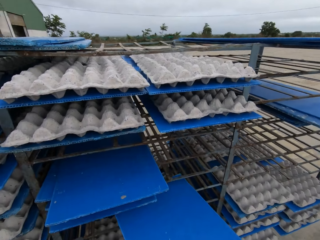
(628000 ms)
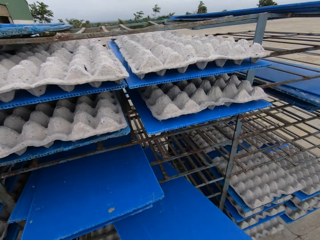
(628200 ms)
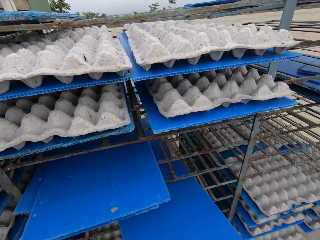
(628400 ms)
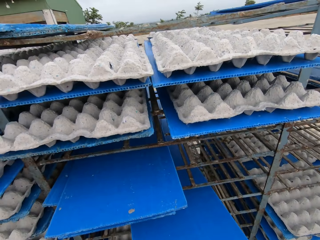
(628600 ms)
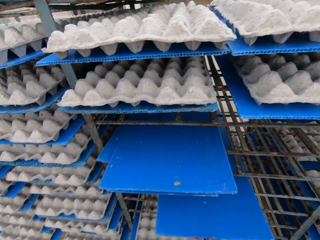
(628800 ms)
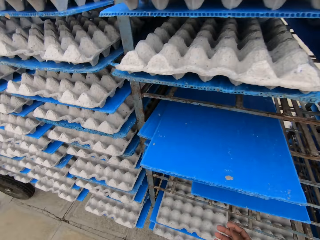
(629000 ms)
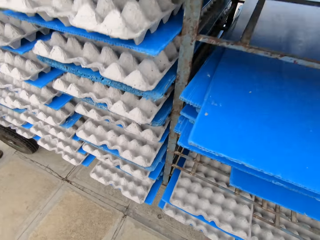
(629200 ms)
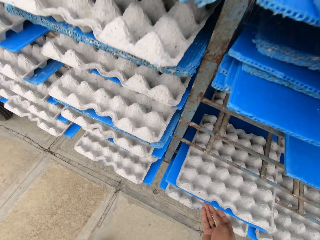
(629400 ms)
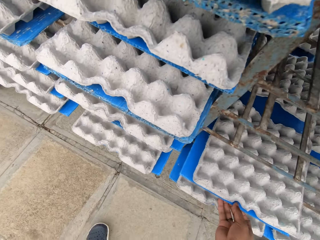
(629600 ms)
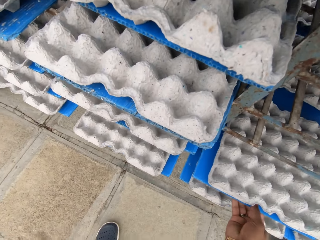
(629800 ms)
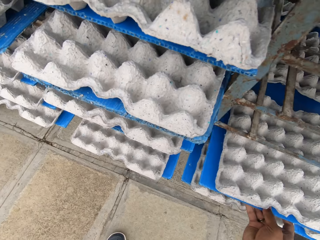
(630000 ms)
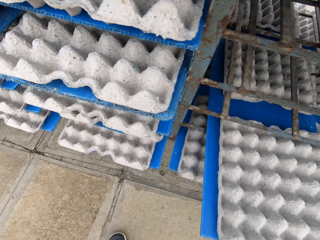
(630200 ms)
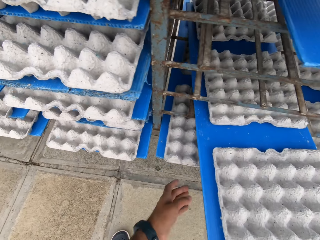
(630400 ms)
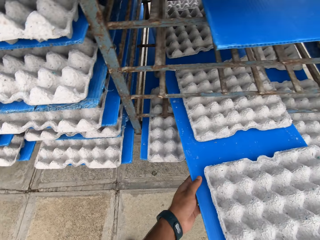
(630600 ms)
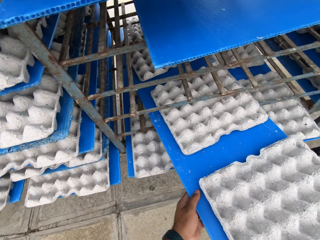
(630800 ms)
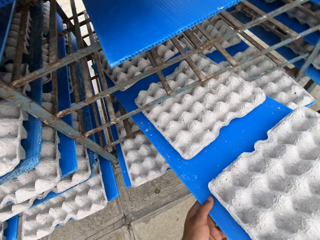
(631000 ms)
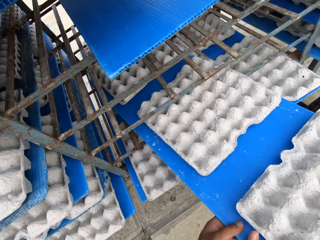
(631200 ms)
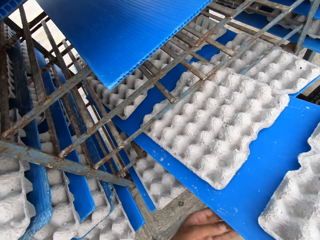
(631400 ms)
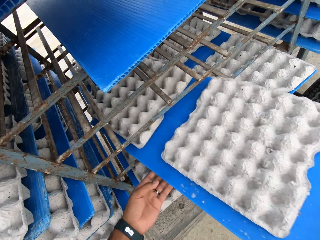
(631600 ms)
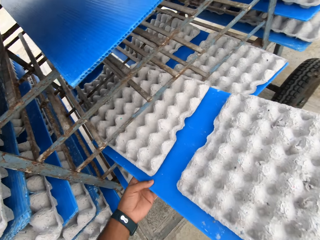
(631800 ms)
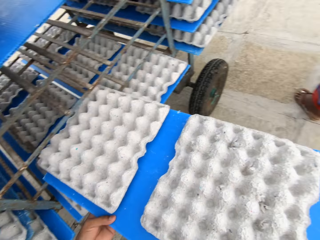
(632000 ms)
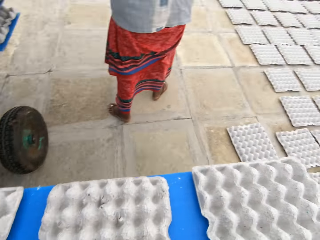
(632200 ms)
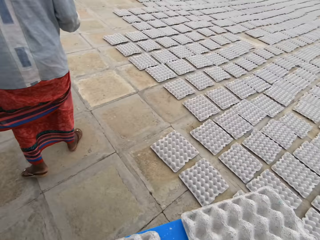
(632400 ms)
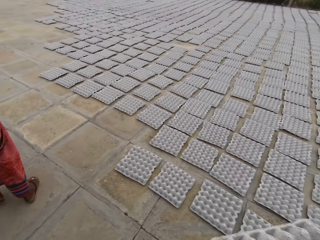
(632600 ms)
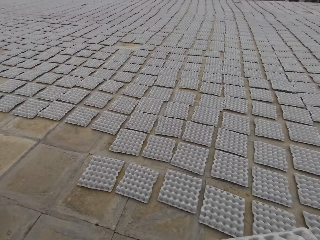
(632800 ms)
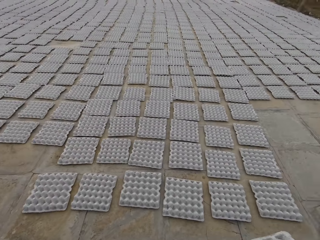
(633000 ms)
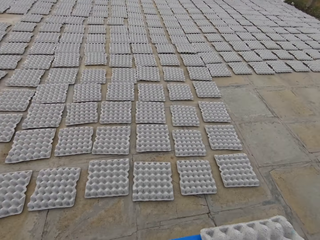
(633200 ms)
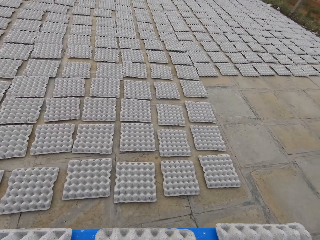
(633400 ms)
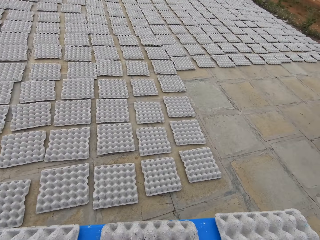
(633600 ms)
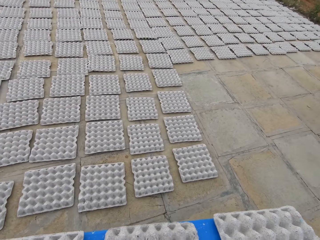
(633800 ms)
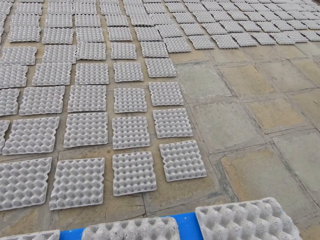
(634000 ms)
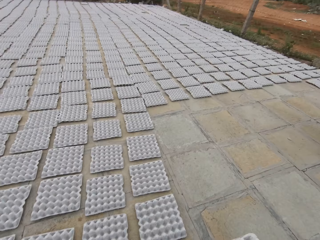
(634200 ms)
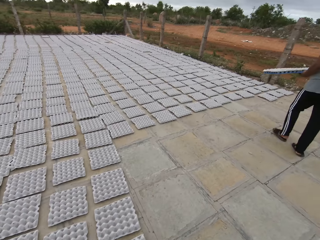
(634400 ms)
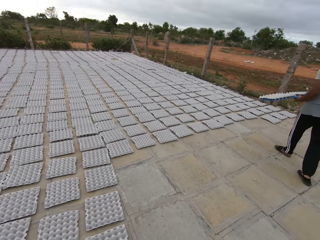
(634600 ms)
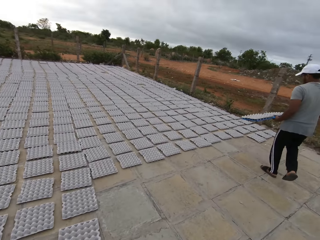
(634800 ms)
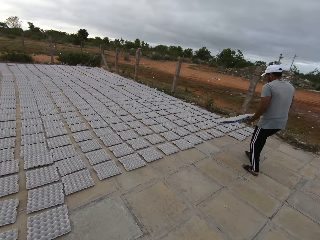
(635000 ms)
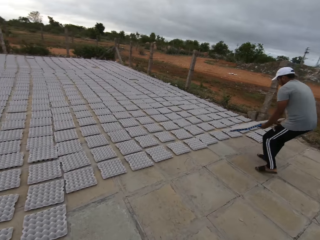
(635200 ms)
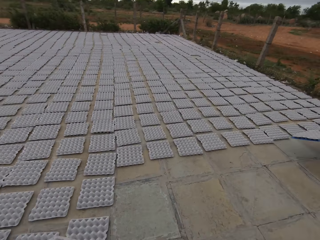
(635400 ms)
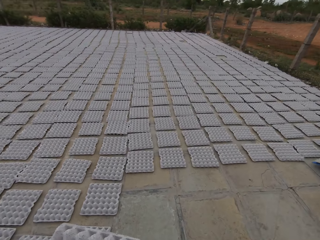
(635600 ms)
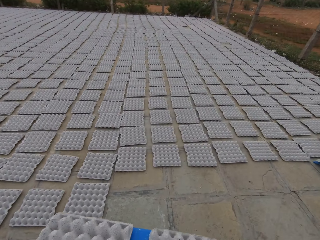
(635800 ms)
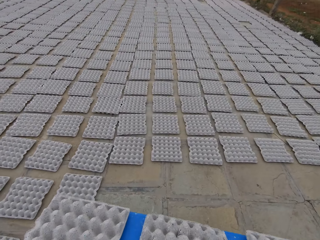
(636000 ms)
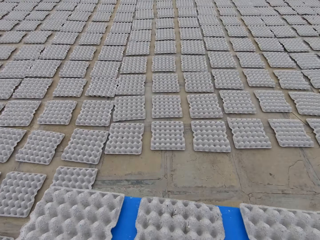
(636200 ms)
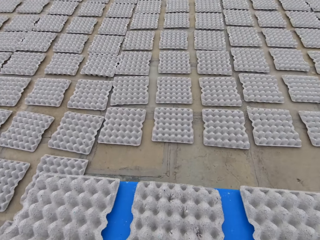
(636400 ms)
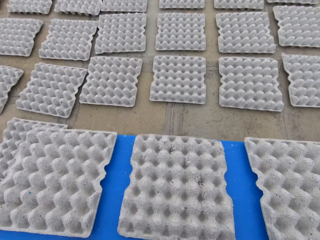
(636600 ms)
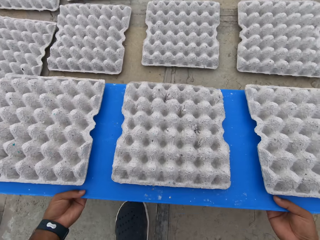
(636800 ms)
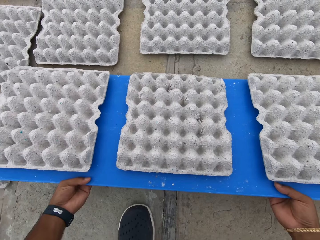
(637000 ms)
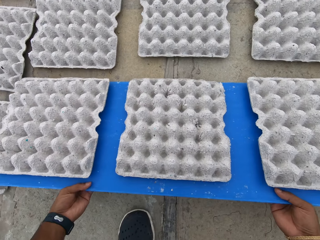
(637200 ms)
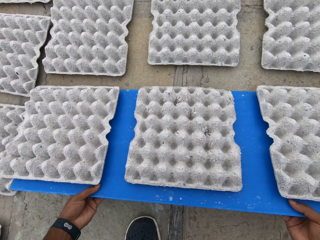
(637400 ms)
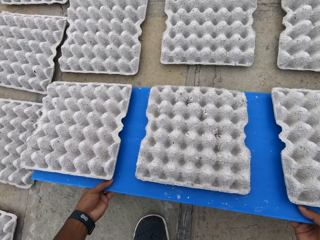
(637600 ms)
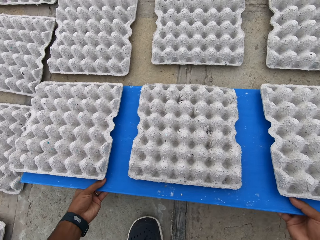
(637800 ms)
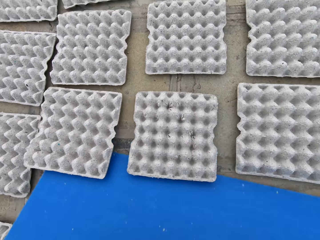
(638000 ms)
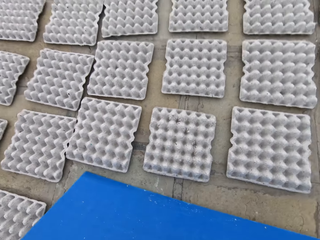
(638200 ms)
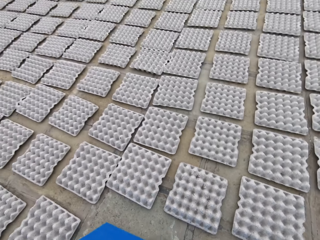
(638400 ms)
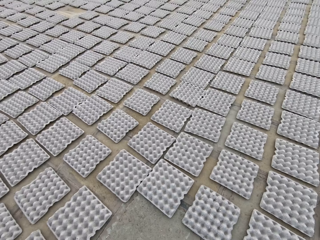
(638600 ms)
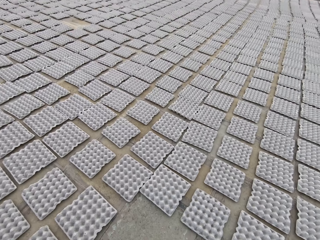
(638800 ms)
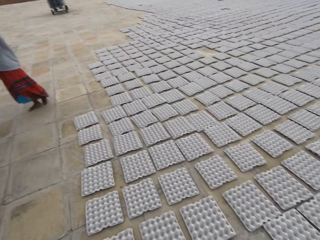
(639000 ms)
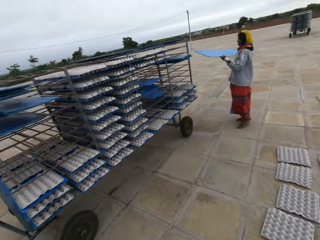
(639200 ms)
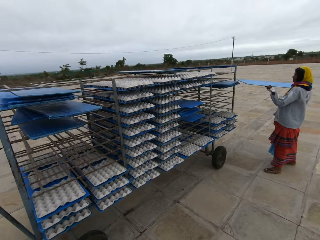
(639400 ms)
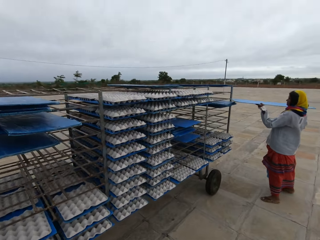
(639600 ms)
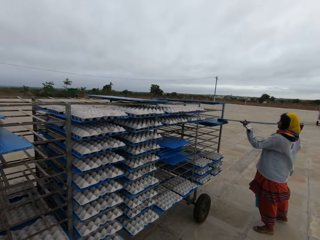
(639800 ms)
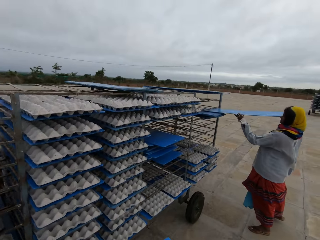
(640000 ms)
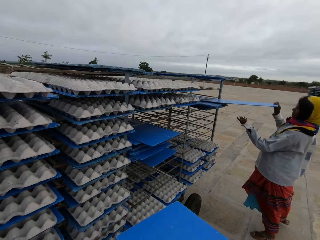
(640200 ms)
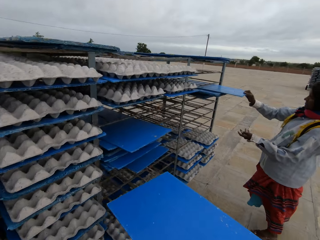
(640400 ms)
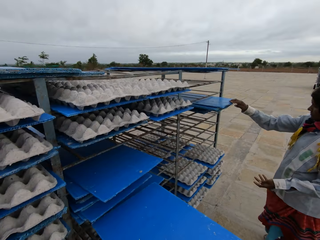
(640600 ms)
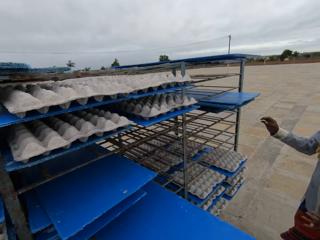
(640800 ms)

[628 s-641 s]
The camera wearer inserts the blue tray in the rack with his hands. A woman inserts the blue tray in the rack with her hands. The camera wearer drags the blue tray with egg trays from the rack with his right hand. He picks the pulp egg tray. He drags the blue tray with egg trays from the rack with his hands. He walks around the field. A man carries the blue tray with egg trays in his hands. The man drops the blue tray with egg trays on the ground with his hands. The camera wearer drops the egg trays on the ground with the blue tray in his hands. He walks around the field. The woman holds the blue tray in her hands. The woman inserts the blue tray in the rack with her hands.

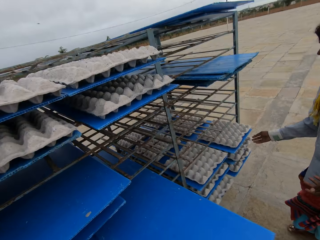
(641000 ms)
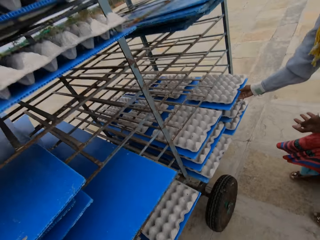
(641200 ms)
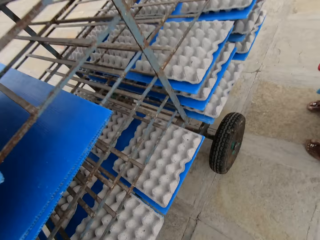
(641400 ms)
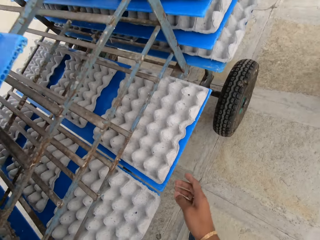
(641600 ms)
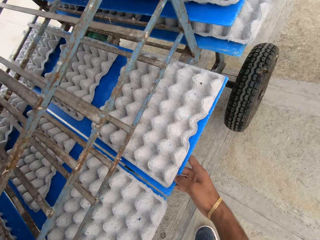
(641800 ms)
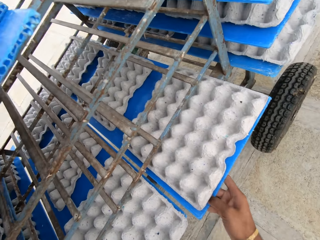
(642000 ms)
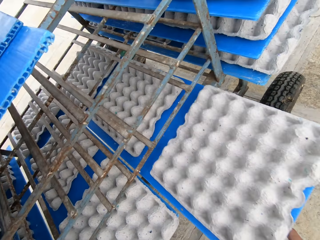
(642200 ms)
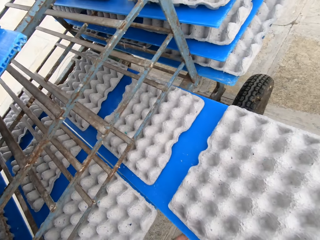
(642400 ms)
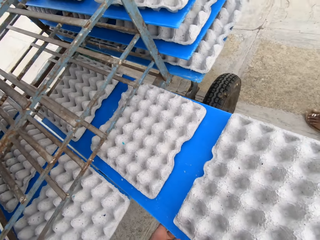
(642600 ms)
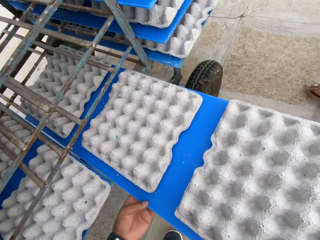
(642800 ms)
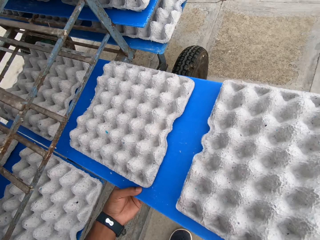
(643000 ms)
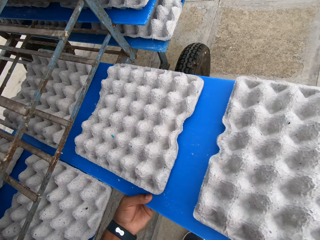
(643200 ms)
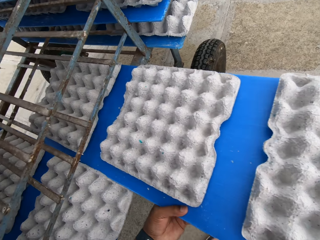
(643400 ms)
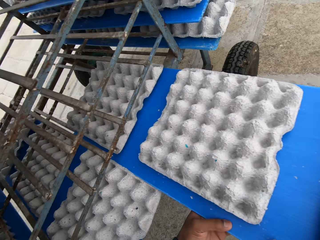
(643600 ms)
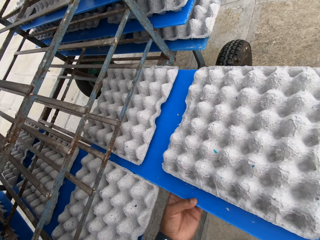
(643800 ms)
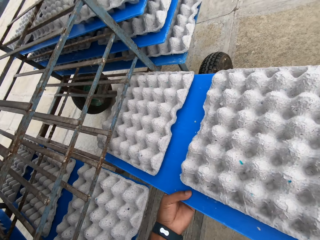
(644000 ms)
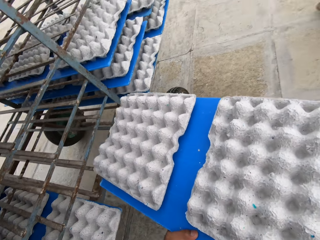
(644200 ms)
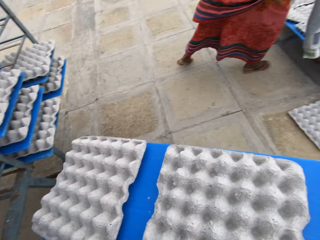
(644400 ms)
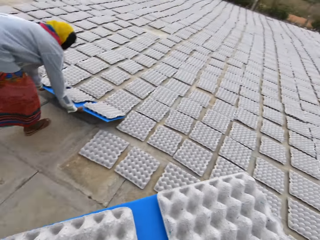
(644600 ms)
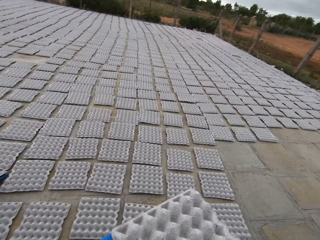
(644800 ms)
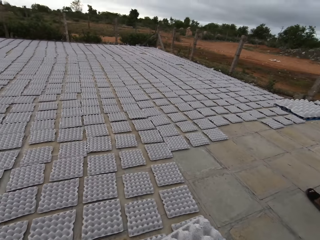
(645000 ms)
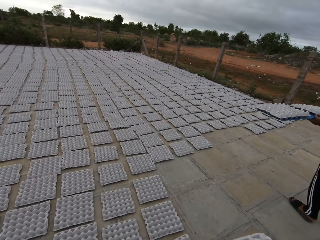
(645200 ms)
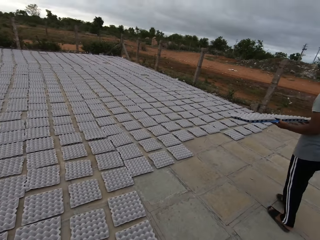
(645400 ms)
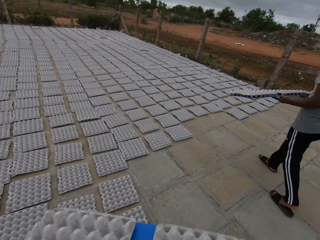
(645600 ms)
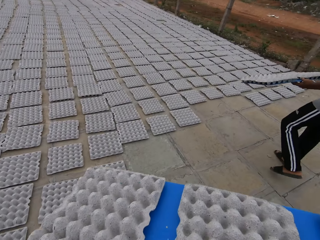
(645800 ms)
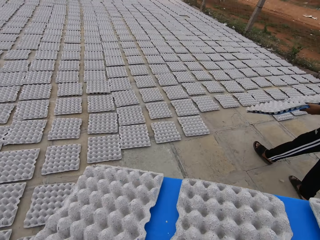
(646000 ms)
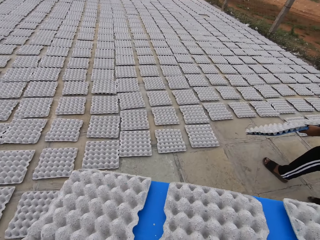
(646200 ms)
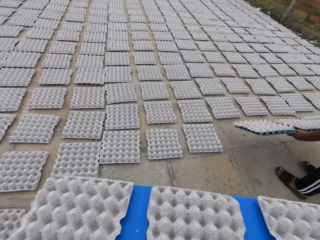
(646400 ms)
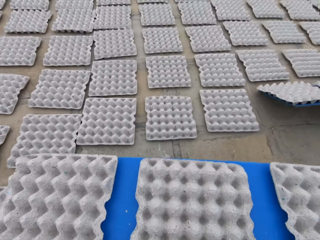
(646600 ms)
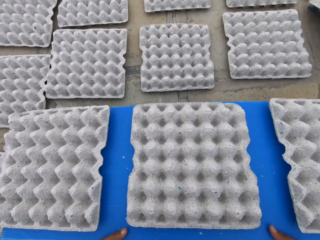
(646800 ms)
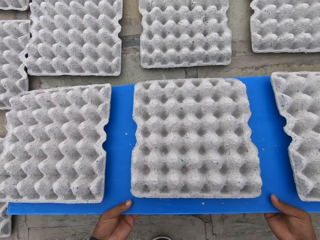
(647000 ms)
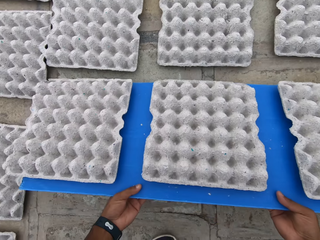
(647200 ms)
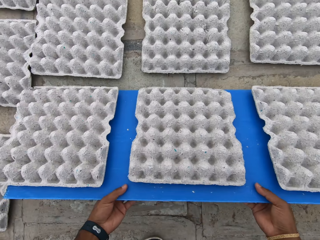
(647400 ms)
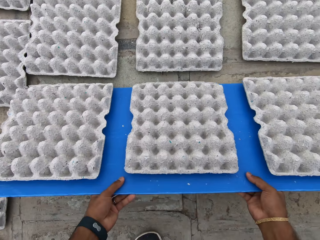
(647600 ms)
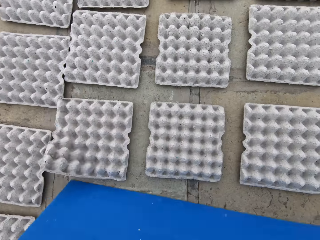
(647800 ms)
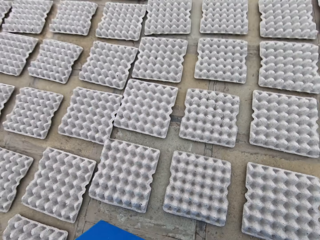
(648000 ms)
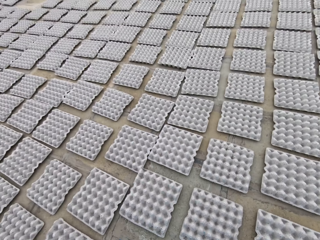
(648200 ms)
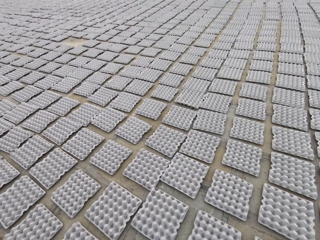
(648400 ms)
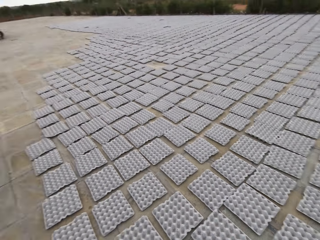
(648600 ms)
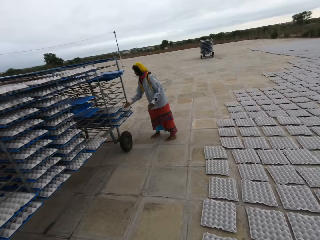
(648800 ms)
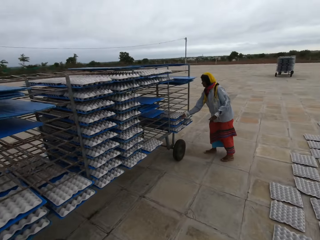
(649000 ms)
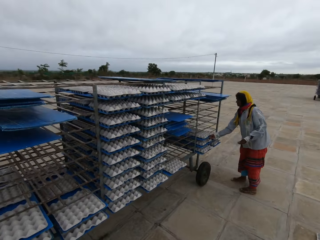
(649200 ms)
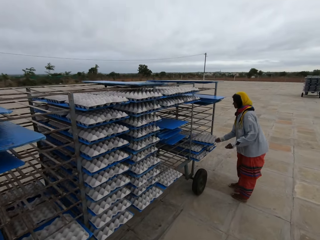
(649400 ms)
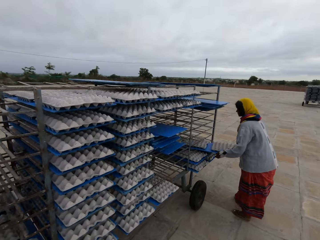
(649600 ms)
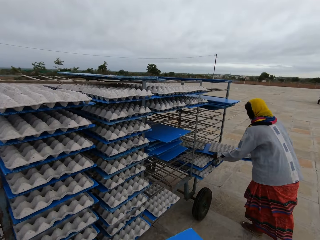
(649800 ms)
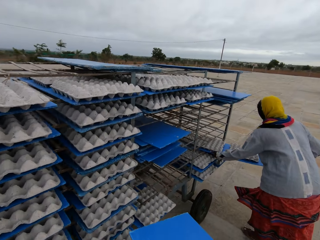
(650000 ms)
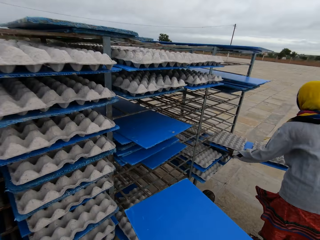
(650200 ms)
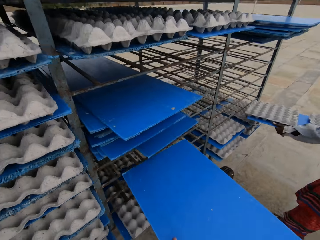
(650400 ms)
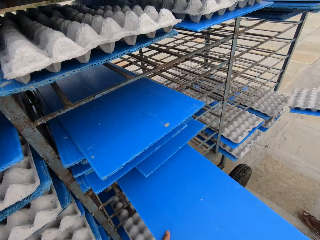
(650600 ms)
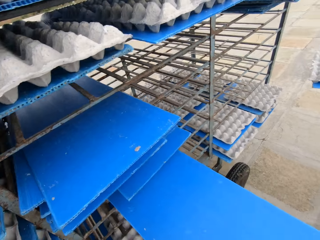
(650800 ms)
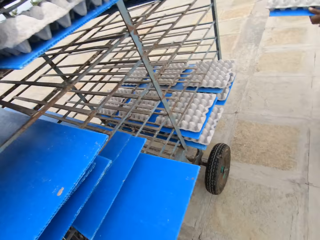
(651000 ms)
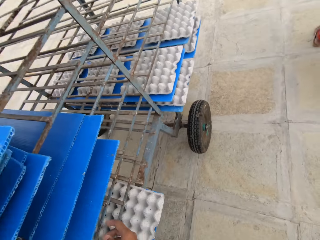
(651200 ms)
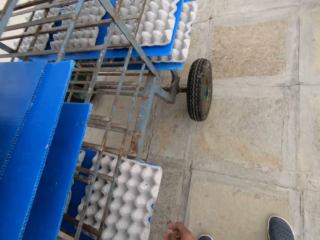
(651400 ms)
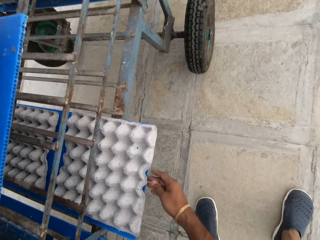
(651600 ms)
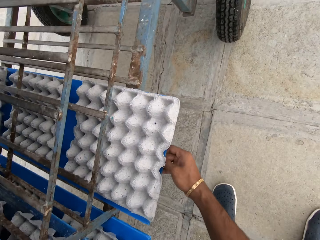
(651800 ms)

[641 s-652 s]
The camera wearer puts the pulp board on the trolley. A woman drags a blue tray with egg trays from the rack with her right hand. The camera wearer drags the blue tray with egg trays from the rack with his right hand. He picks the pulp egg tray. He drags the blue tray with egg trays from the rack with his right hand again. The woman drops the blue tray with egg trays on the ground with her hands. The camera wearer walks around the field. A man carries the blue tray with egg trays with his hands. The man drops the blue tray with egg trays on the ground with his hands. The camera wearer drops the blue tray with egg trays on the ground with his hands. He drops the egg trays on the ground with the blue tray in his hands. He walks around the field. The woman drags the blue tray with egg trays from the rack with her right hand. The woman drags the blue tray with egg trays from the rack with her hands. The camera wearer inserts the blue tray in the rack with his right hand.
